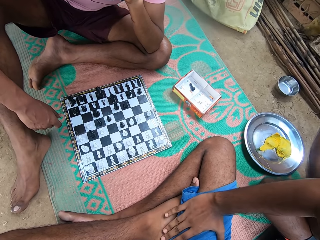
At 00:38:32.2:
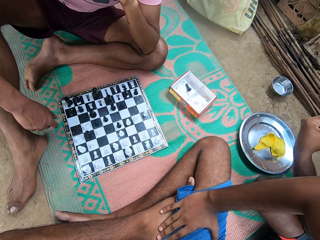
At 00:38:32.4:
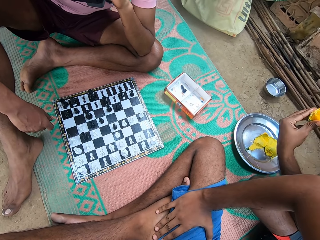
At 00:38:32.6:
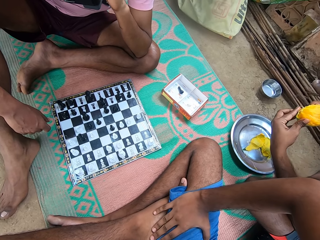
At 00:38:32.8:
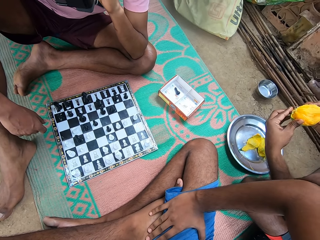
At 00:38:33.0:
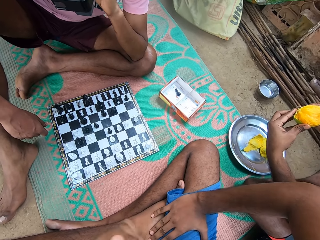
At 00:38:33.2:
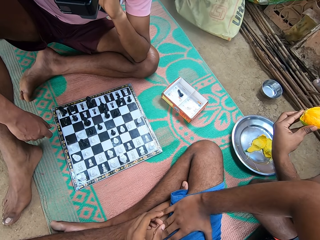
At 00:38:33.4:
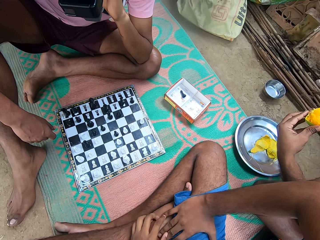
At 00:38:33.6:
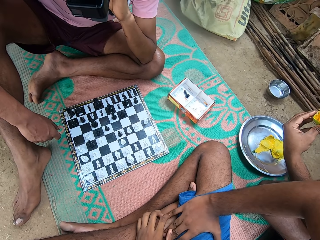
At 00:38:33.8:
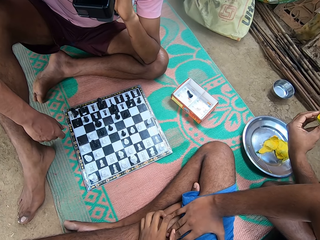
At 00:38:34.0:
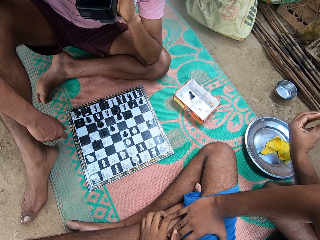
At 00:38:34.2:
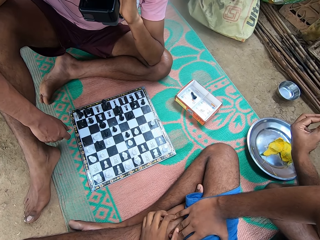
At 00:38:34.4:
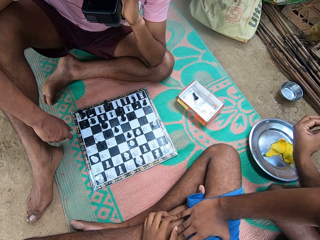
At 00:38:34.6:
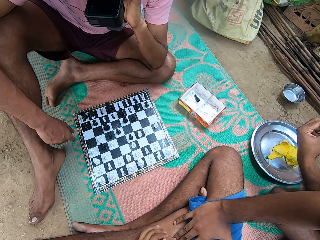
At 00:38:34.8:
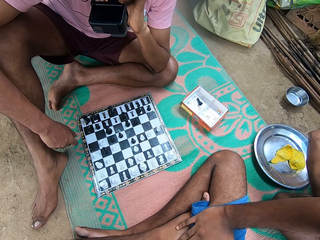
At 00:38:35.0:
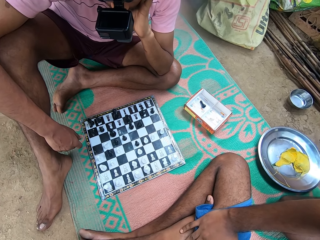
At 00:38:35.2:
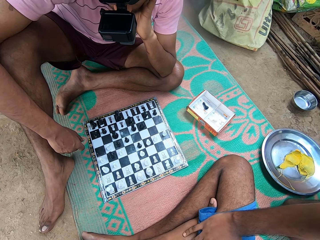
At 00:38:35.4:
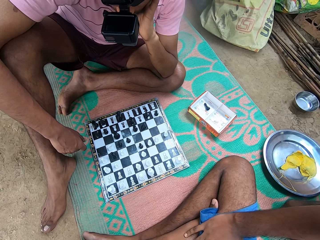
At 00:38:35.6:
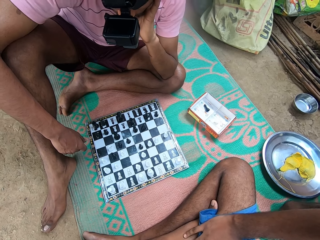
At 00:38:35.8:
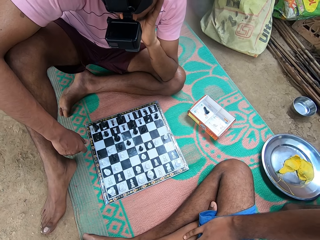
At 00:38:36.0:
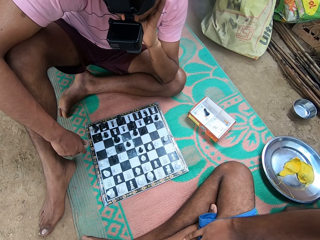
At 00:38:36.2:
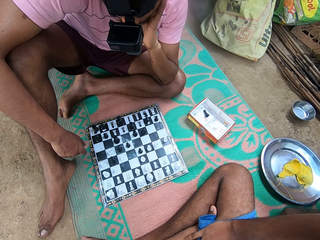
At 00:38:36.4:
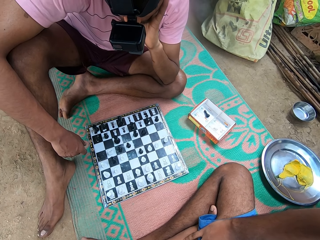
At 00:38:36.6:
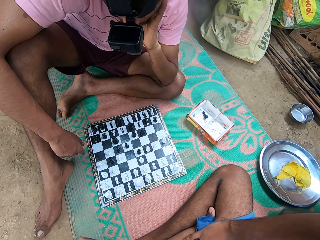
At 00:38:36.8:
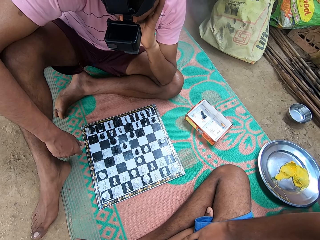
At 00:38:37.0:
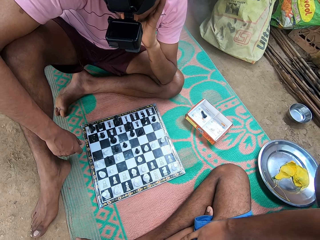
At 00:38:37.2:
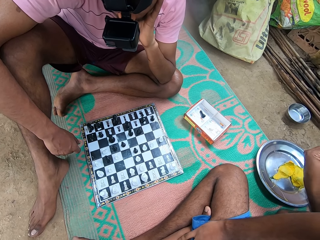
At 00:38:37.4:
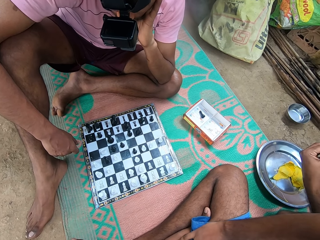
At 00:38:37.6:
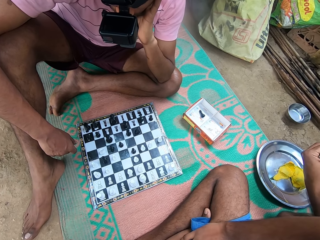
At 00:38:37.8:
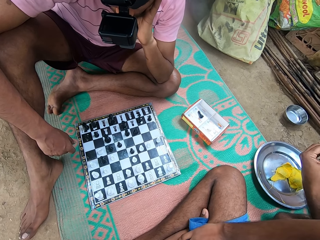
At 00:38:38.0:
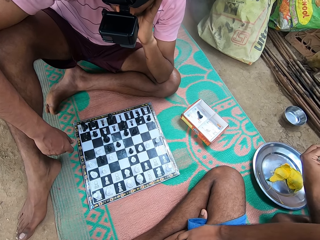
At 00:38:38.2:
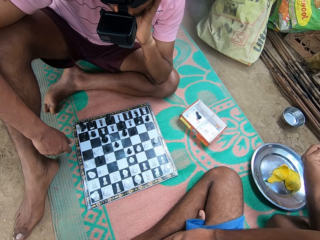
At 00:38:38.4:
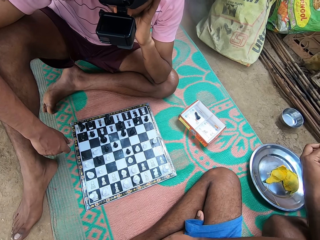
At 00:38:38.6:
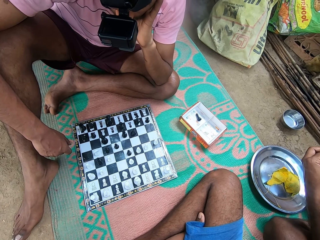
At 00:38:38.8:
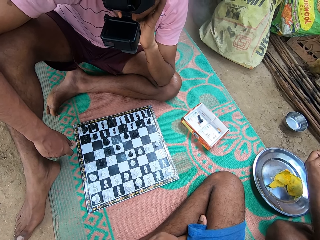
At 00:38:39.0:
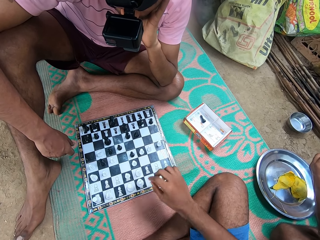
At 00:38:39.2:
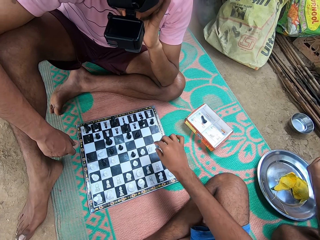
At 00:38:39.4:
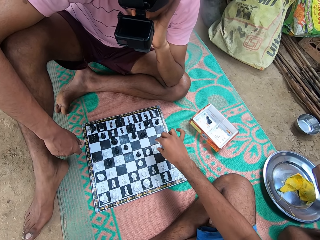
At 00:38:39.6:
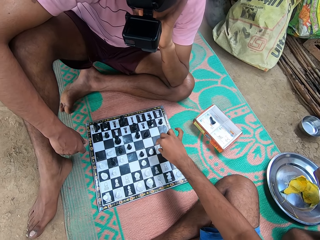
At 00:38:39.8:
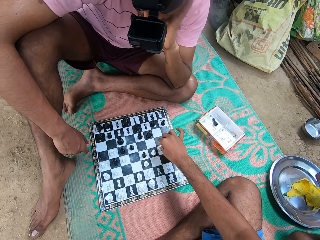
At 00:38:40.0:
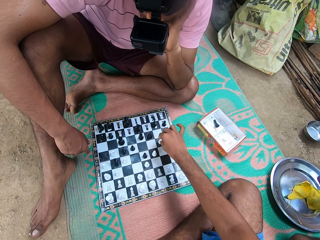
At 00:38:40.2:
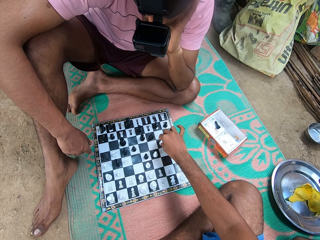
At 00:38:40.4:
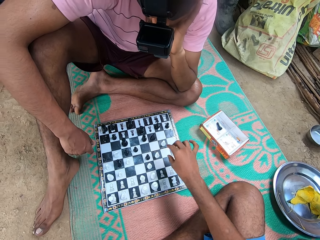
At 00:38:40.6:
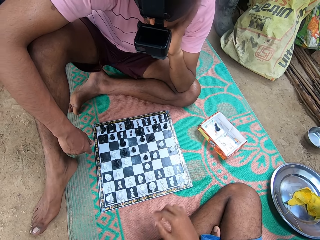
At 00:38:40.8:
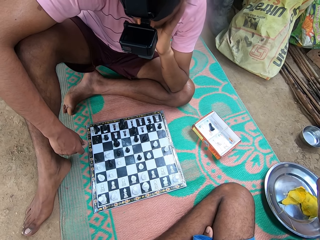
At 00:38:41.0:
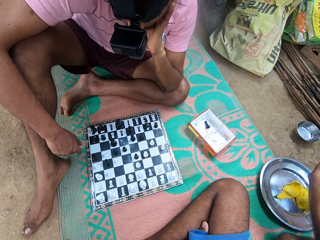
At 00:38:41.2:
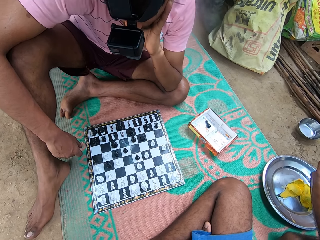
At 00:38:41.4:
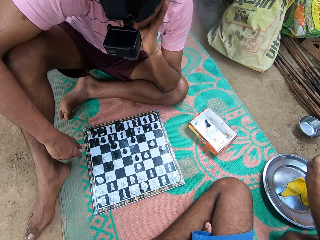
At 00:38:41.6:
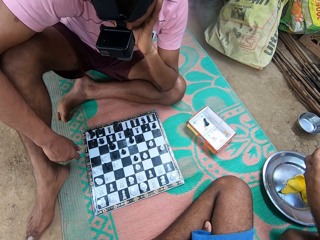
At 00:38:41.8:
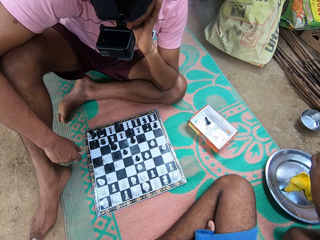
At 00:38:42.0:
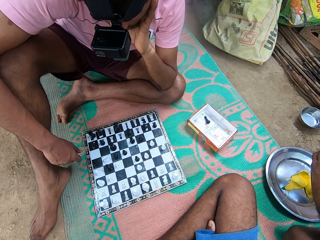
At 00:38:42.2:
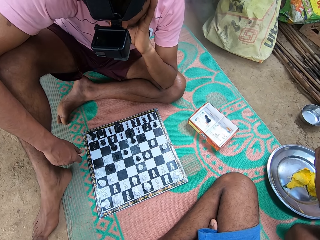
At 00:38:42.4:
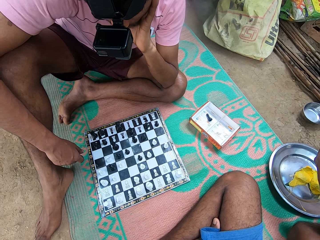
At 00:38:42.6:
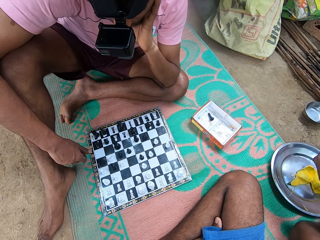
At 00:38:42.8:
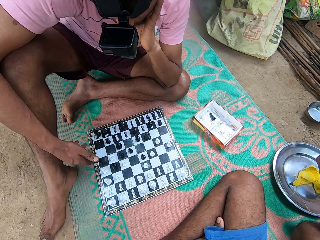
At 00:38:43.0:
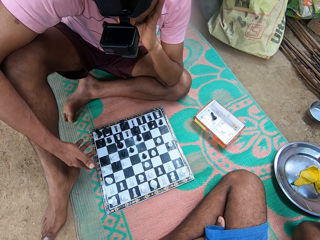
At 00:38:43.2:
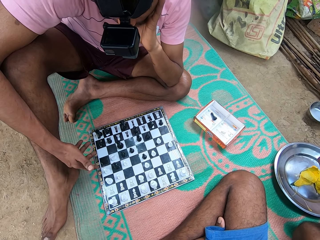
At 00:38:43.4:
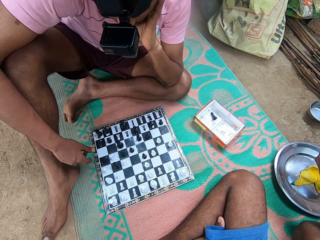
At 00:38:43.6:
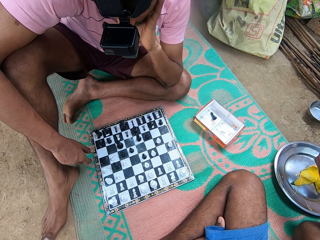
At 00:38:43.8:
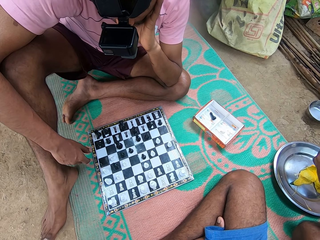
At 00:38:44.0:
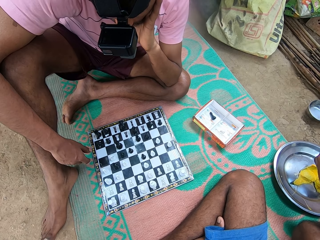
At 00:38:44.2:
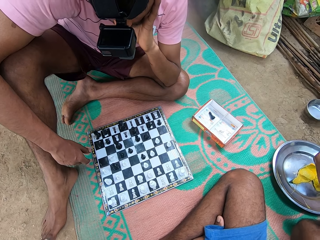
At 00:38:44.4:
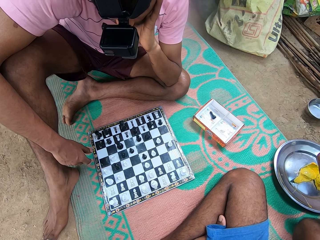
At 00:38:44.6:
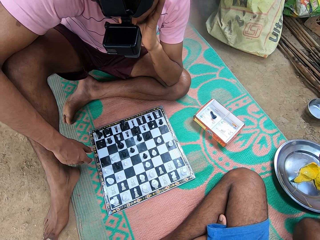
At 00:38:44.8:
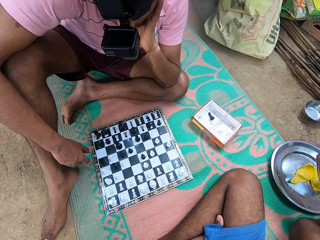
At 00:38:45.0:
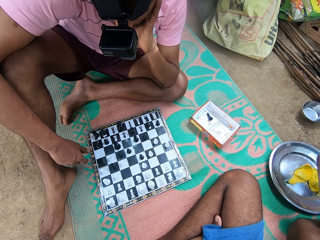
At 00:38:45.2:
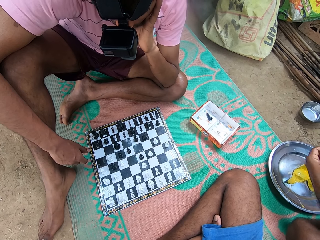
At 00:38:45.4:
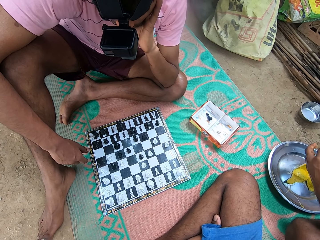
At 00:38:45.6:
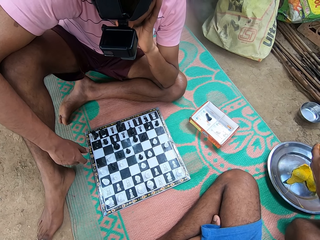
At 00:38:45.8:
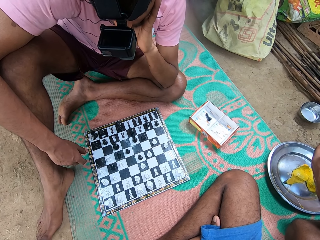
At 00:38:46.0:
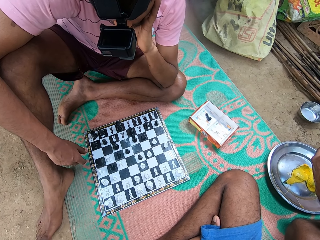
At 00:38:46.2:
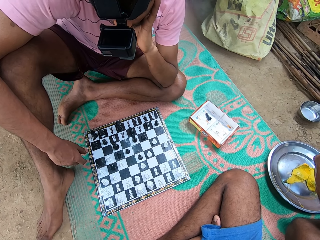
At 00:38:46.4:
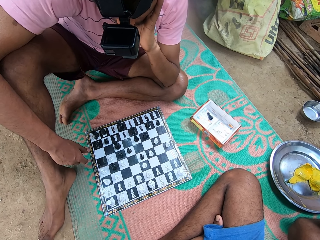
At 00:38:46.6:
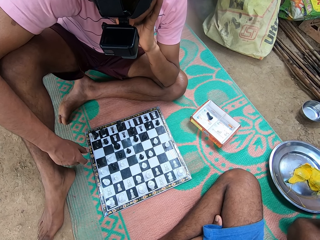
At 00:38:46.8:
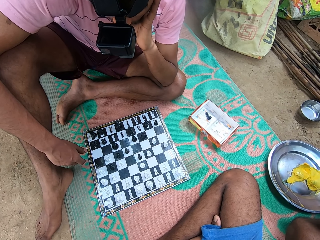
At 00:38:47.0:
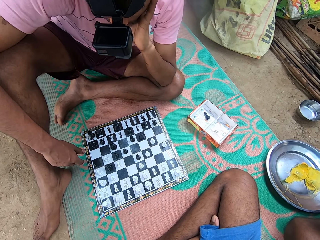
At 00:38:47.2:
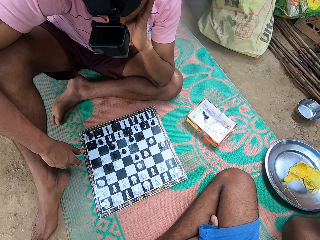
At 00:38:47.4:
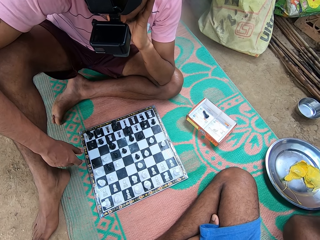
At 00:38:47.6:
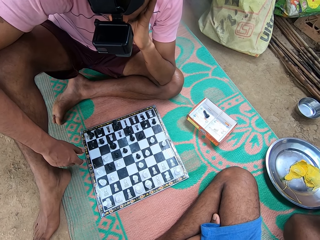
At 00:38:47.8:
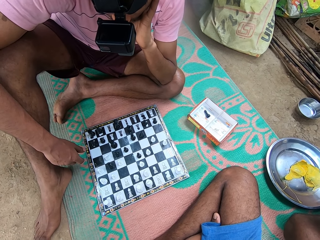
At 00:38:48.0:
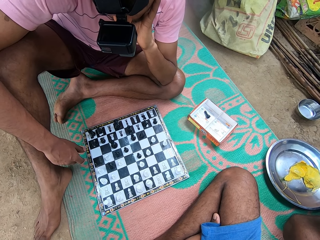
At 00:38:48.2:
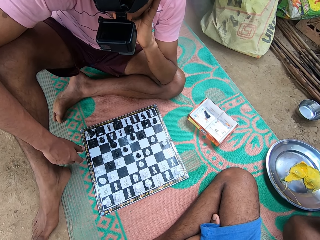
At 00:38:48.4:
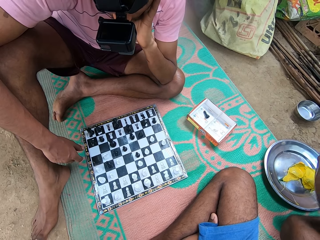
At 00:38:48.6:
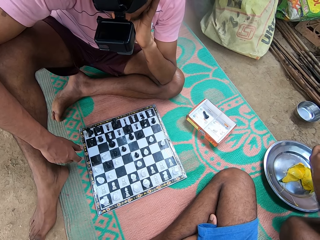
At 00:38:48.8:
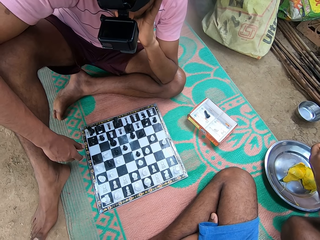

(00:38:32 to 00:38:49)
The camera wearer plays the game. They move a chess piece. A man moves his hand.

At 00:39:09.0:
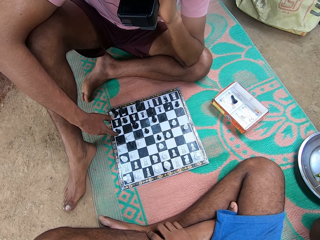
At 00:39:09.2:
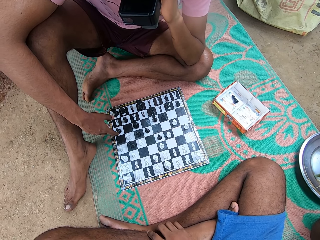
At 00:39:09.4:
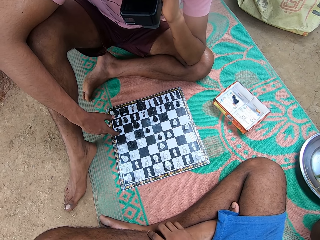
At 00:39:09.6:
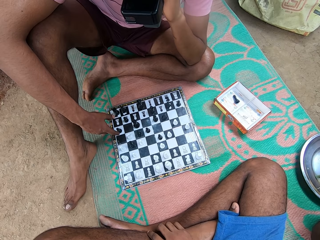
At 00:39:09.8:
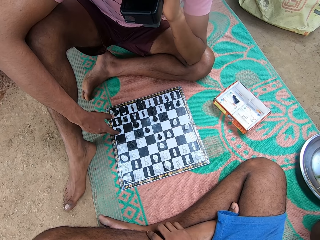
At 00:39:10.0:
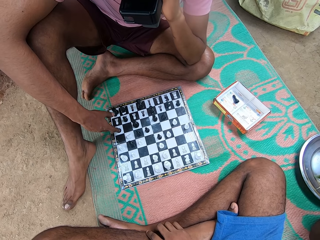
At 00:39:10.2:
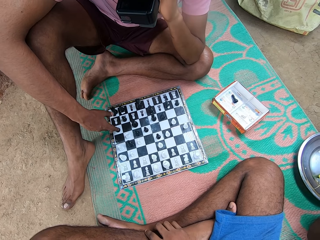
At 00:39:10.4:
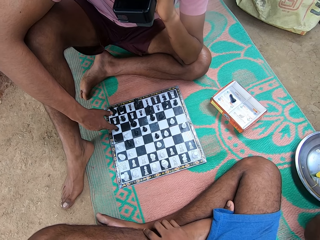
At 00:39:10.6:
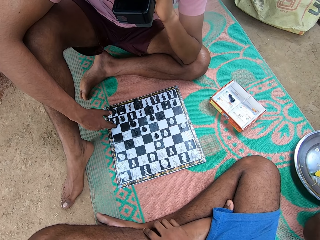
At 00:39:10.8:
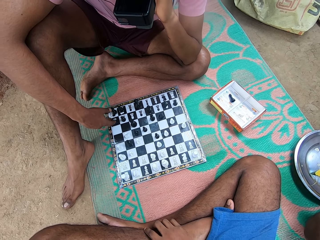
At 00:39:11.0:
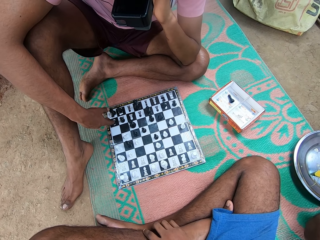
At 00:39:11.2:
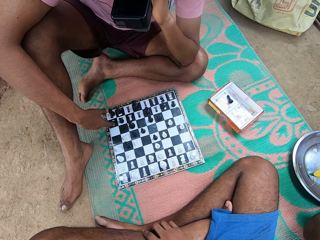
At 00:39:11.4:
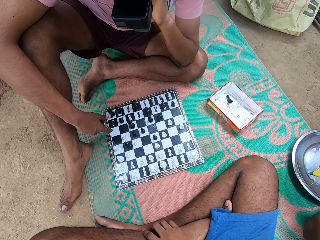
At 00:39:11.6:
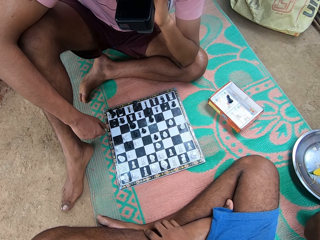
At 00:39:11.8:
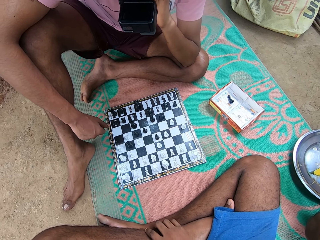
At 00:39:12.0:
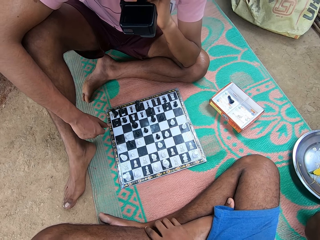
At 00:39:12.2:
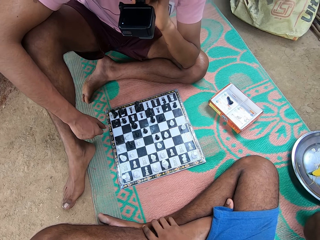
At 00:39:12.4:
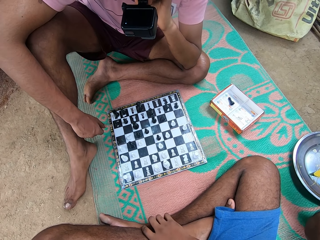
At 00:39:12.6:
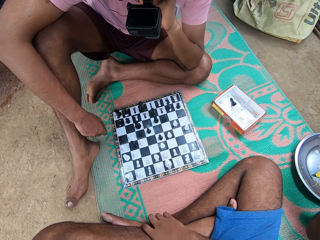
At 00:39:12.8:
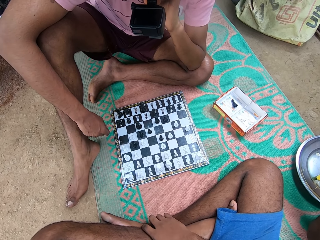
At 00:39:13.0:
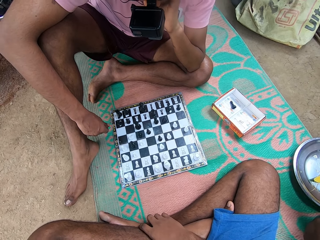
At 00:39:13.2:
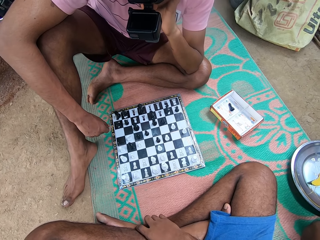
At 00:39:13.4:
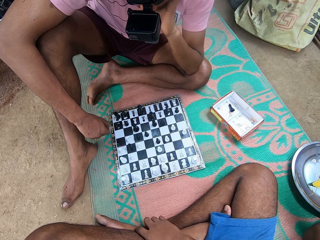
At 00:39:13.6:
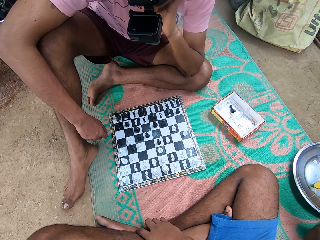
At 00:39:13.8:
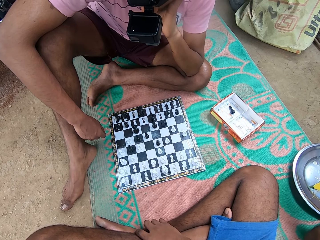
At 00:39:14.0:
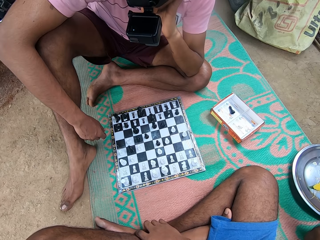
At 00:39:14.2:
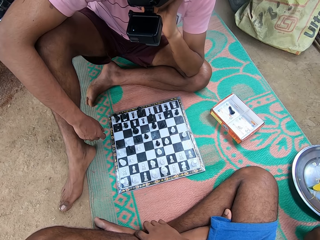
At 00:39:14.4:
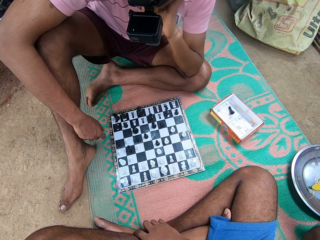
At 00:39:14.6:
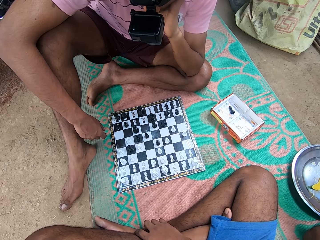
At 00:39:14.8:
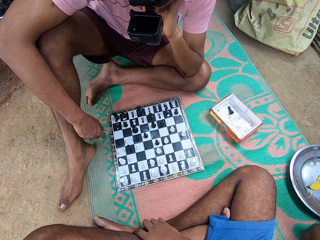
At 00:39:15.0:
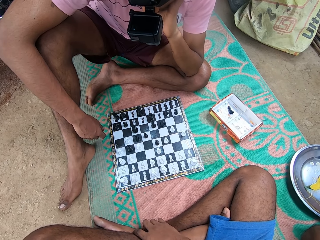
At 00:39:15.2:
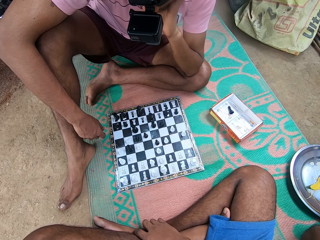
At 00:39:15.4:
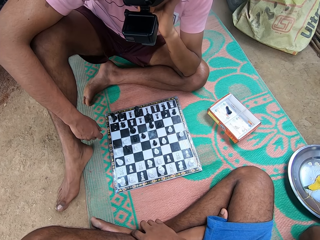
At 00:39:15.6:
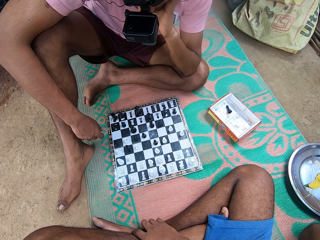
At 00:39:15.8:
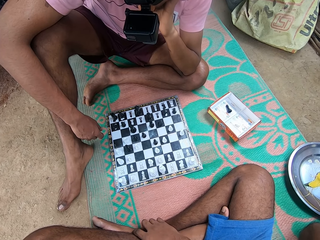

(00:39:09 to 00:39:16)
A man moves the chess piece.
